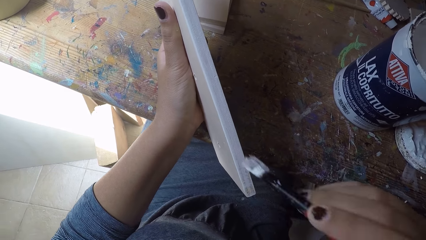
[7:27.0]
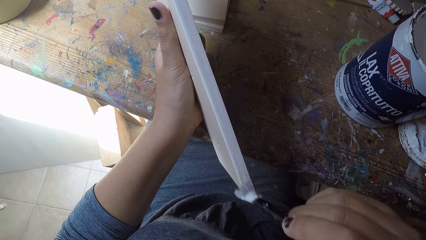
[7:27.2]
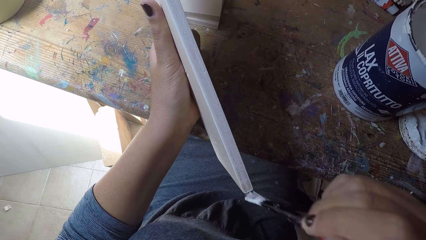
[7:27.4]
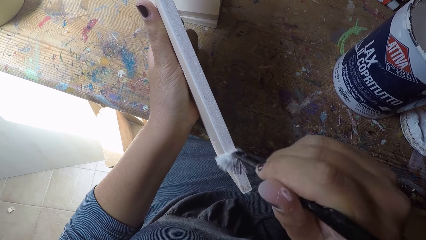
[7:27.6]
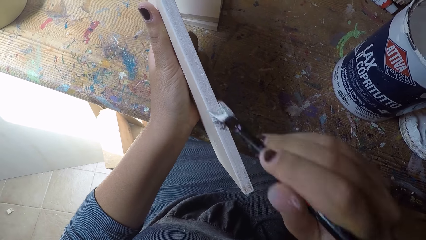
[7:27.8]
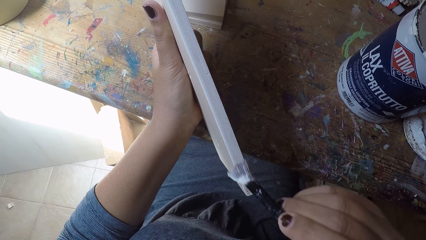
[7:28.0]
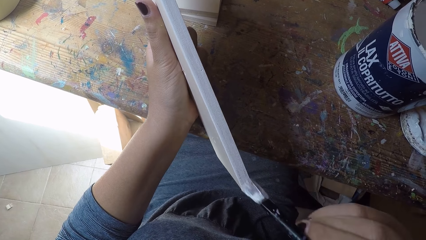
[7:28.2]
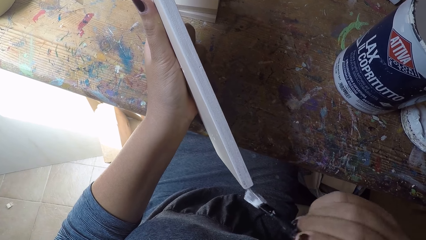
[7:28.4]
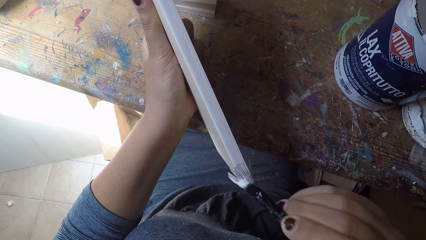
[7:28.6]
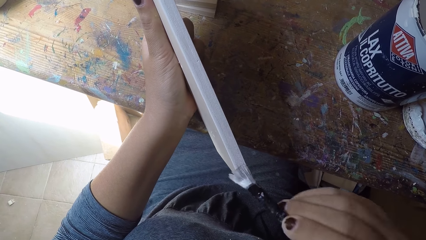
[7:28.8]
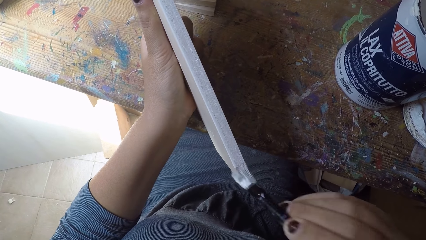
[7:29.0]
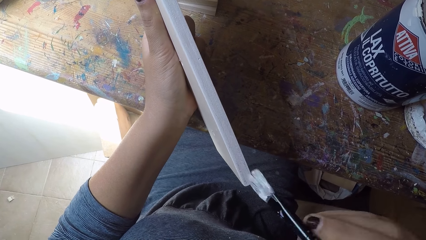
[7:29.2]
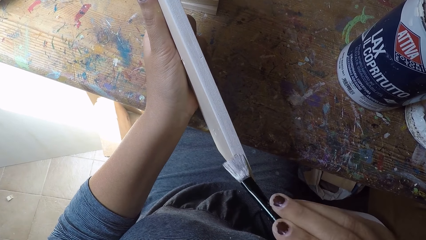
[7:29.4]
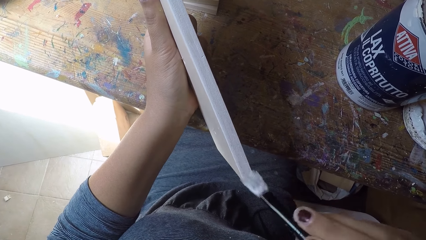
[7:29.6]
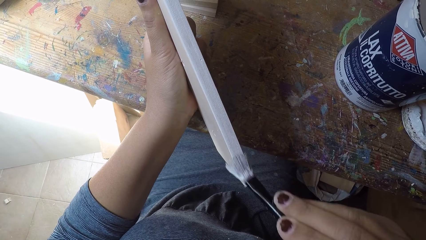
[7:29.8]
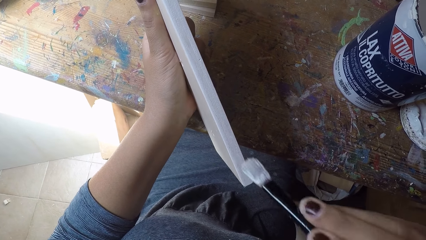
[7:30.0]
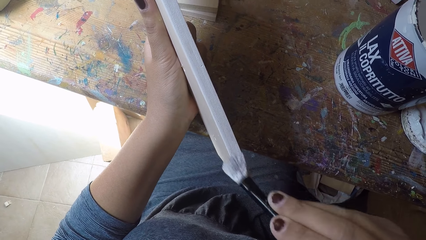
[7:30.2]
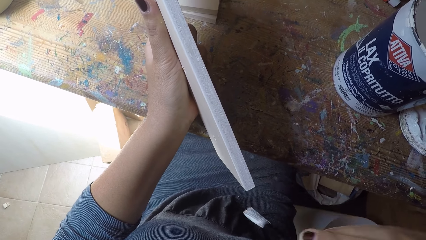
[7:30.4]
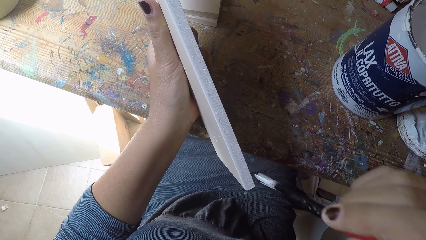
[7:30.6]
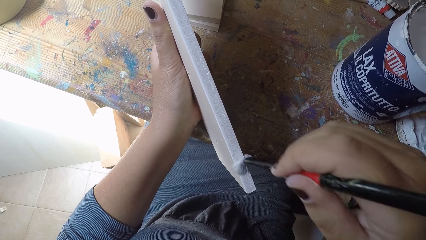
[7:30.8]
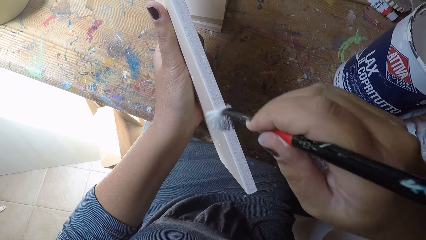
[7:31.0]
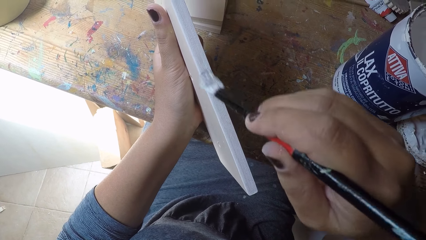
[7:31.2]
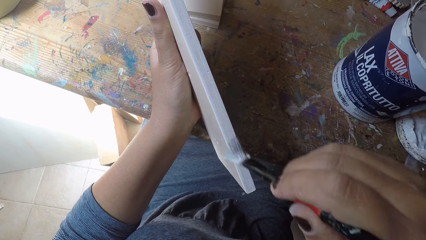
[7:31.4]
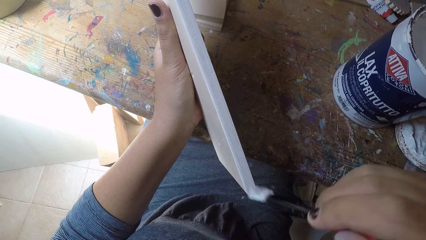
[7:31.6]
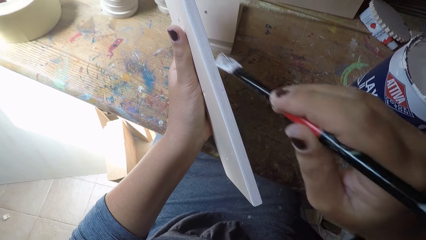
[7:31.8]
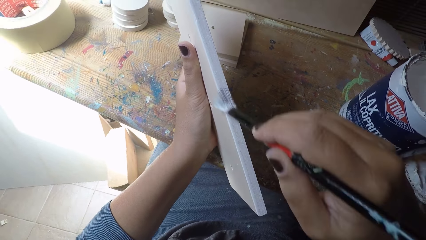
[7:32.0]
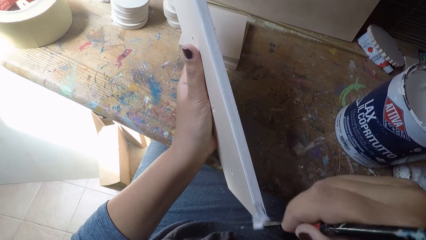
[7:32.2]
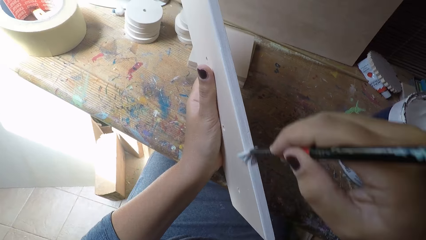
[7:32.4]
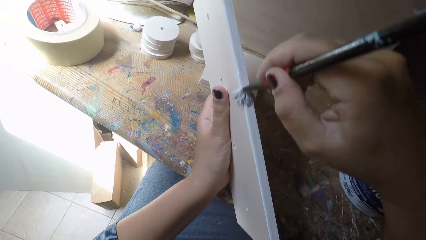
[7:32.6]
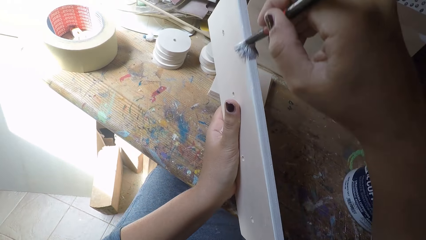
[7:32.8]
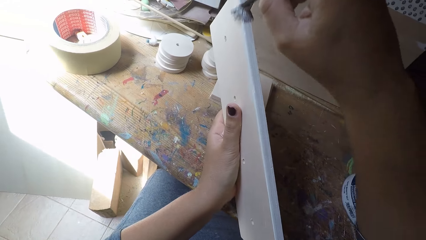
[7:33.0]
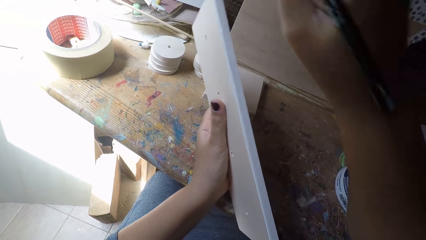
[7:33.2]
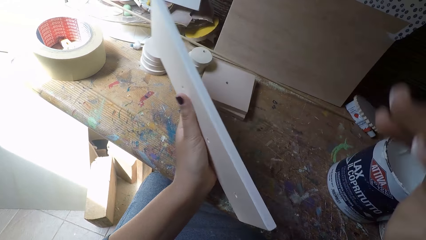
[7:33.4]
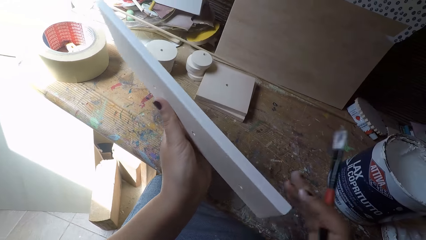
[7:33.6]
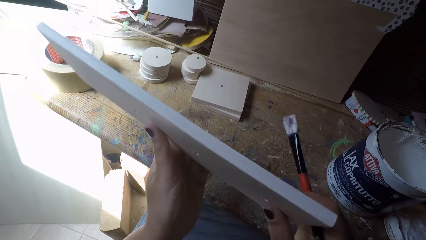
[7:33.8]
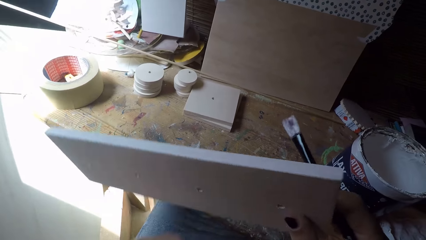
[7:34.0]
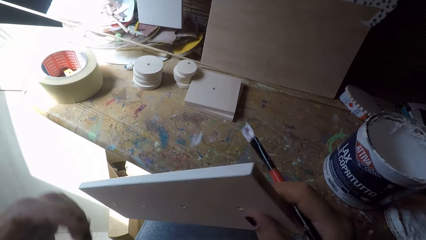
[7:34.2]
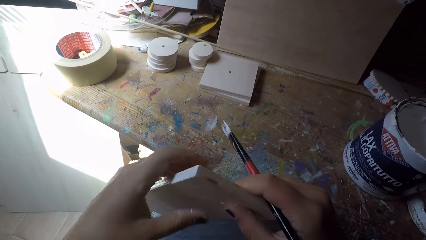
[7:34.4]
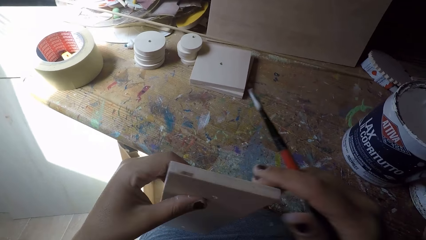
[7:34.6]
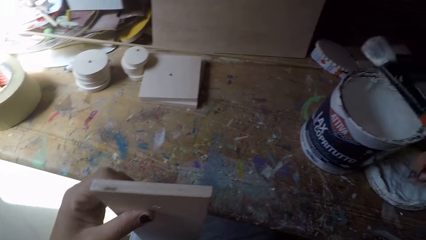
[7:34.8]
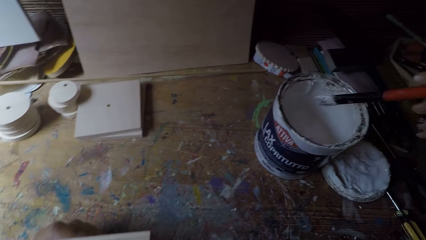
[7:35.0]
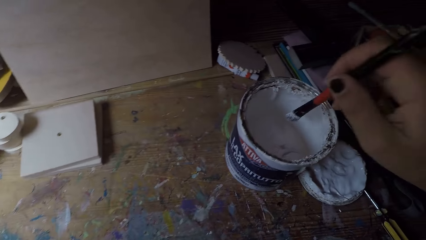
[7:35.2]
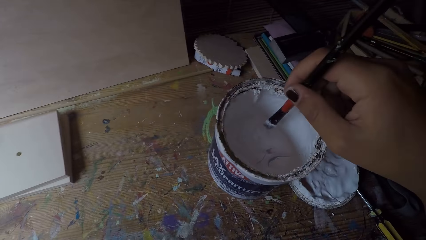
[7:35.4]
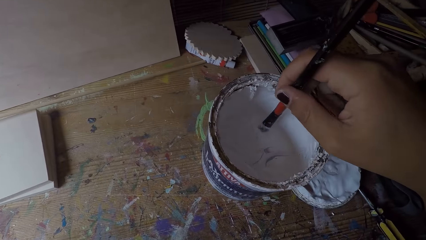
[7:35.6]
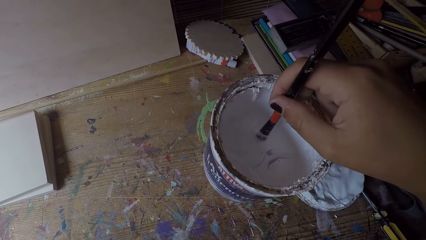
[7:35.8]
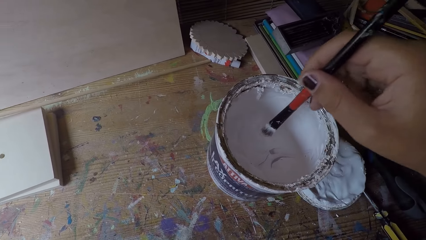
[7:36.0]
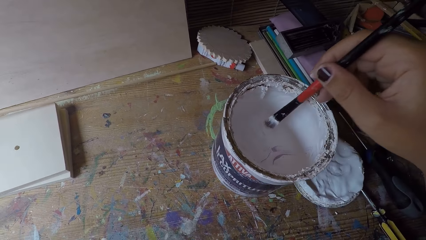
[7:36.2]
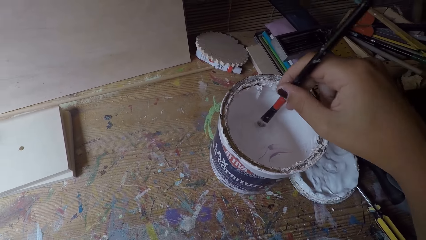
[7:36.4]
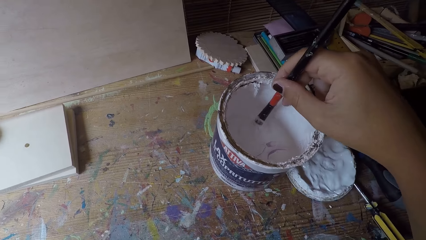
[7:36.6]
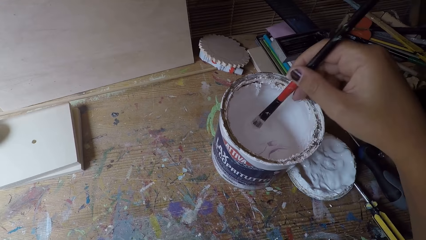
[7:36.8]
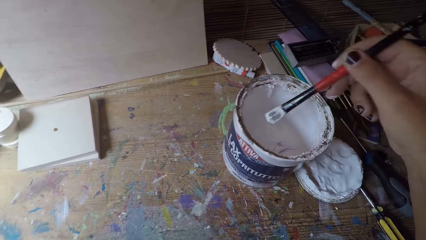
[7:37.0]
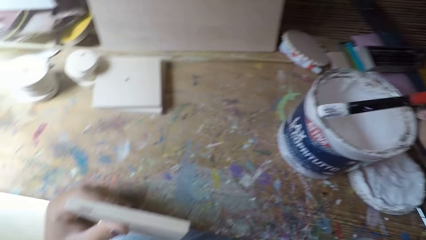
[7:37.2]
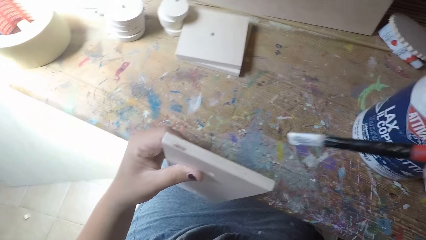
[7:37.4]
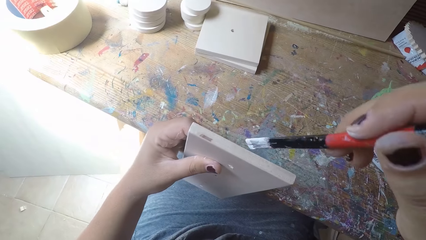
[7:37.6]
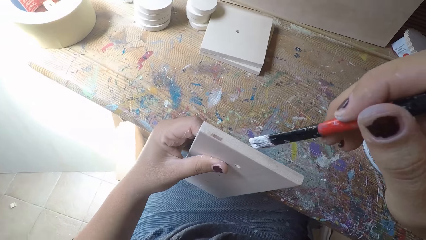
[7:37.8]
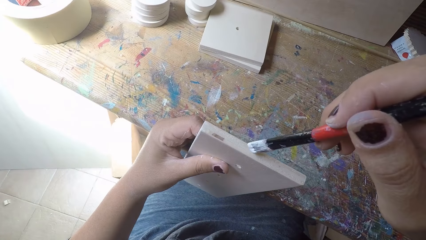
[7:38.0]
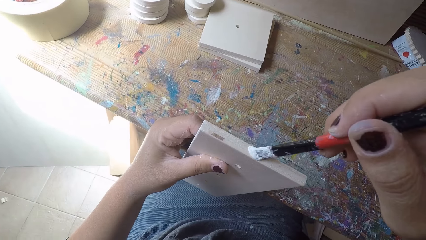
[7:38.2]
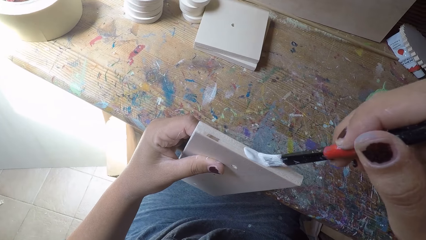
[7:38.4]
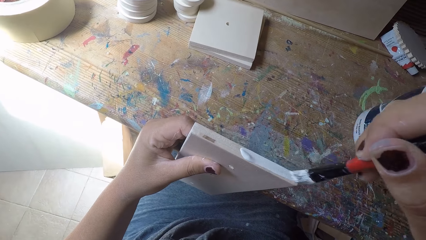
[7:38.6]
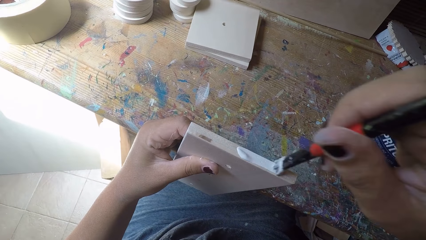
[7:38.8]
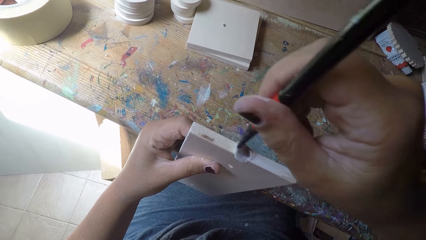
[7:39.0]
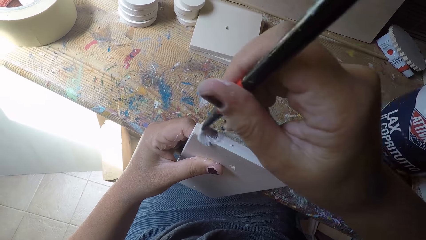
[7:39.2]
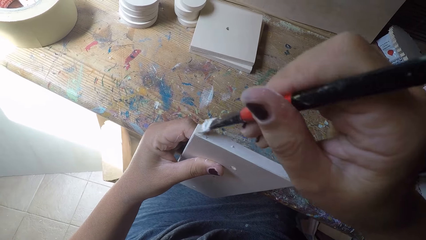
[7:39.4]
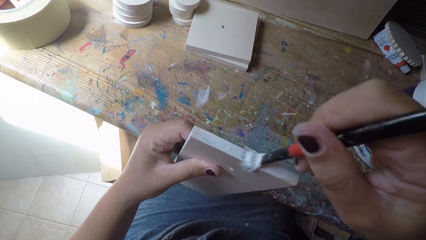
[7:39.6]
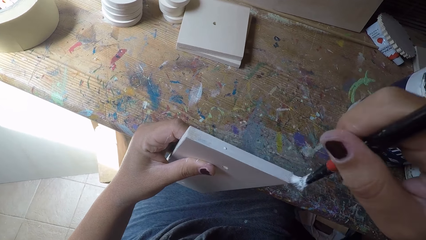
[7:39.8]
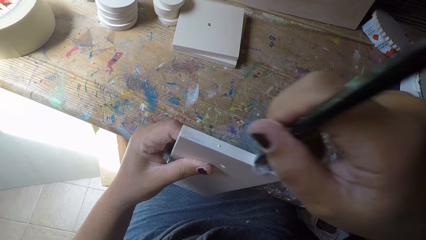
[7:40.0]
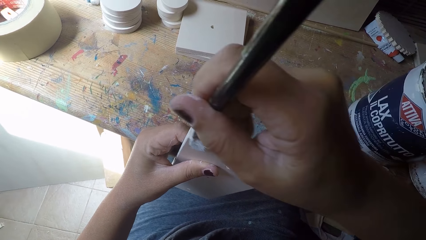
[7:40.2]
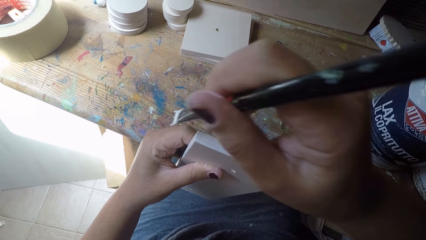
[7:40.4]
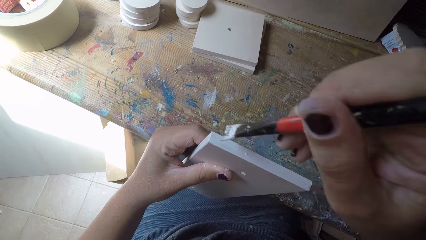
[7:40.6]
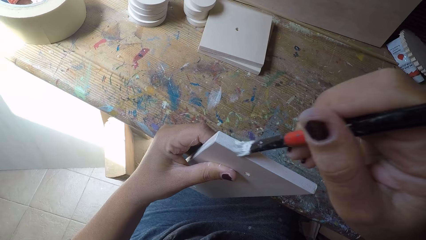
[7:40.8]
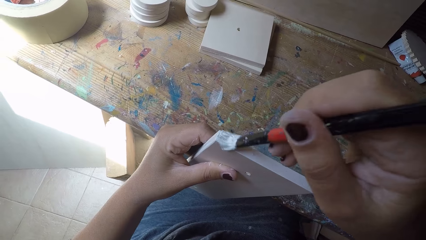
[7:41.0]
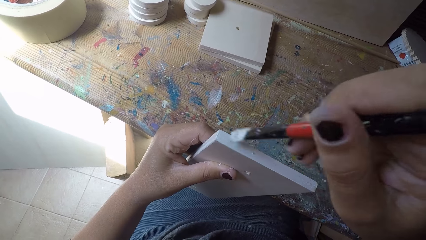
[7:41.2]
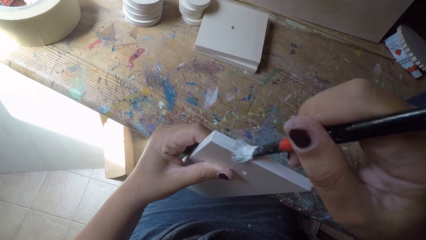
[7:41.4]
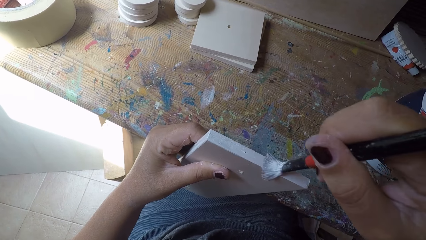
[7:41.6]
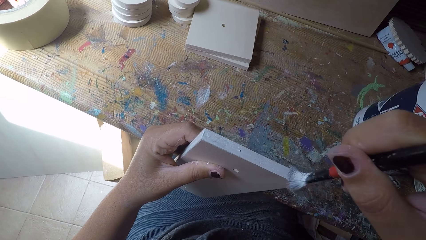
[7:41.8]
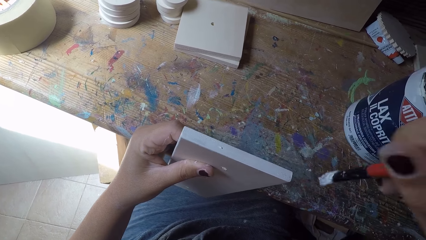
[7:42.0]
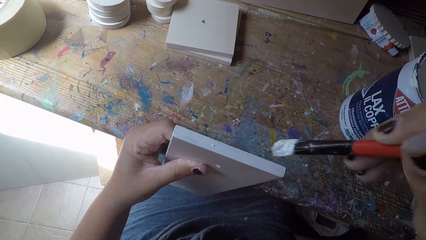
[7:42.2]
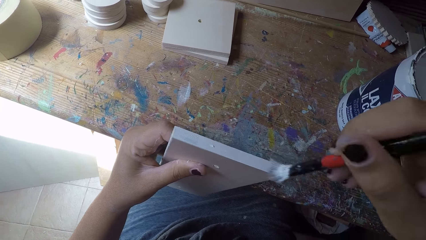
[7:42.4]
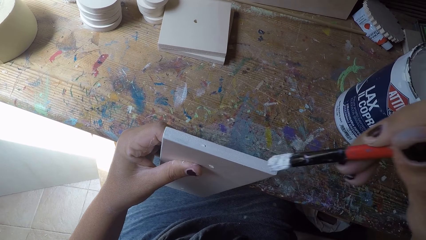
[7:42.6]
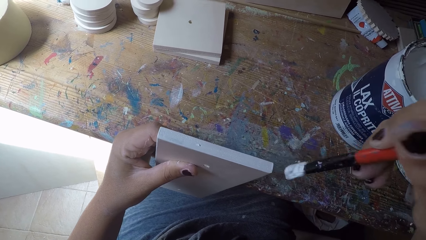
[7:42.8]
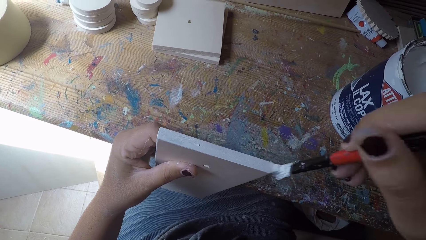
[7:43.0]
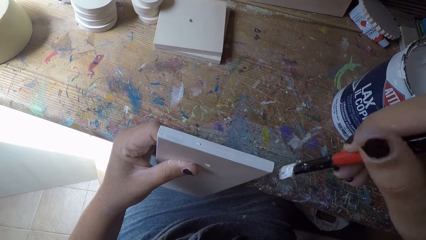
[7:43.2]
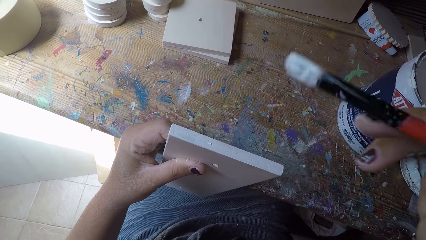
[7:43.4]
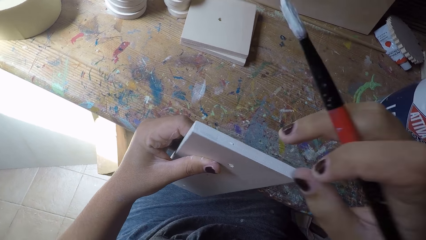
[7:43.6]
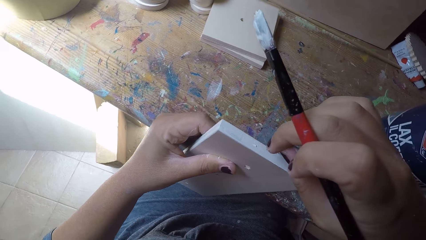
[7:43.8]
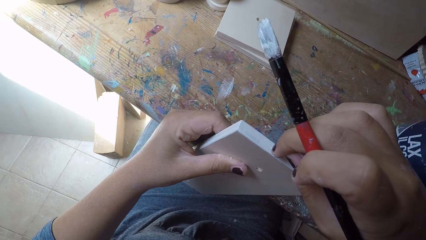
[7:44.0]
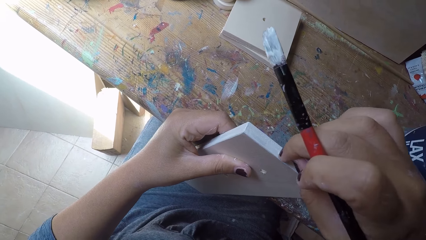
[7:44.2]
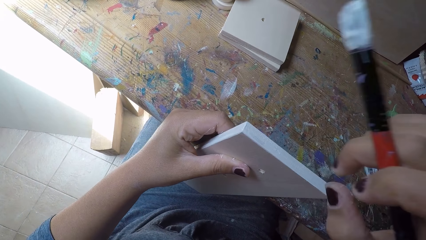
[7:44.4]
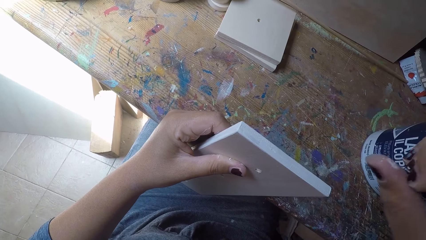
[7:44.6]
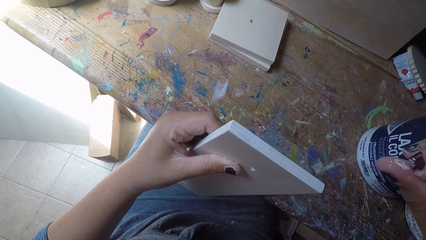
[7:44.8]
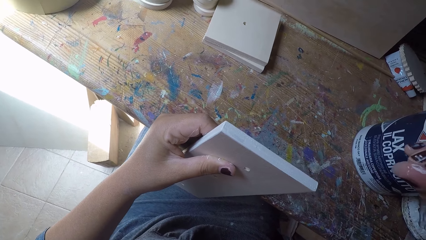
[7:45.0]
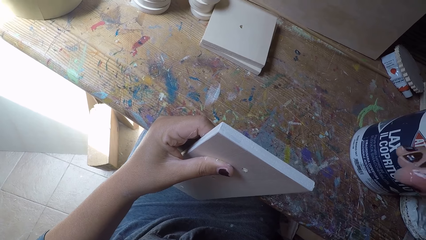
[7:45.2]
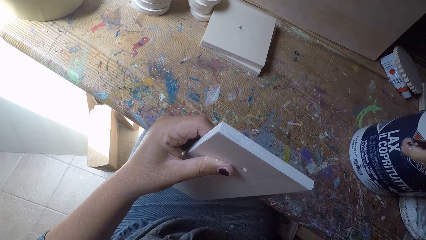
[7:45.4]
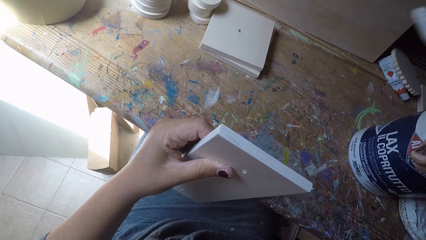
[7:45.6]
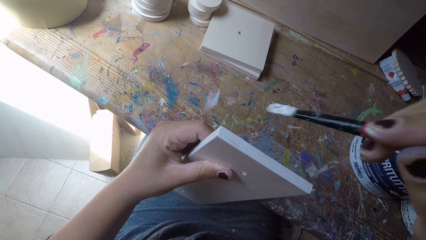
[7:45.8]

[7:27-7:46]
The camera wearer holds the wooden plank with his right hand. He adjusts the wood board. He moves the wooden plank from his right hand to his left hand. He dips the paintbrush in his right hand into the paint can. He paints the wooden plank with the paintbrush in his right hand. He wipes off dirt on the wooden plank with his right hand, with a finger.
